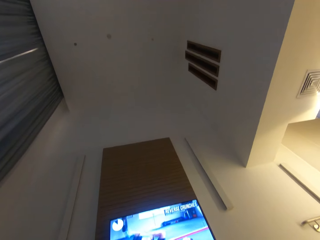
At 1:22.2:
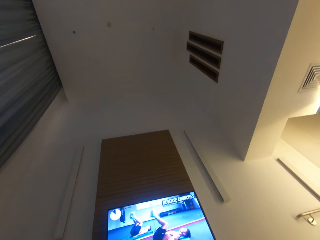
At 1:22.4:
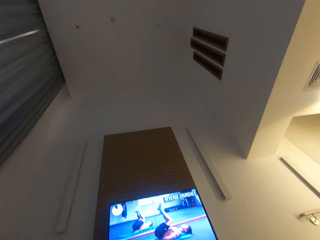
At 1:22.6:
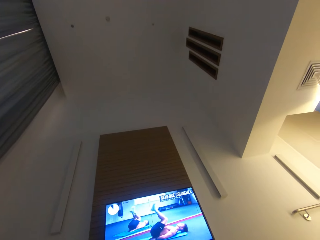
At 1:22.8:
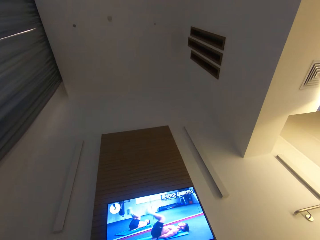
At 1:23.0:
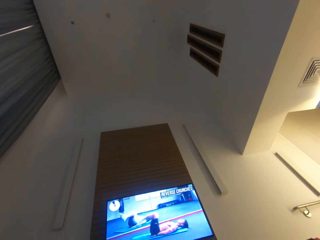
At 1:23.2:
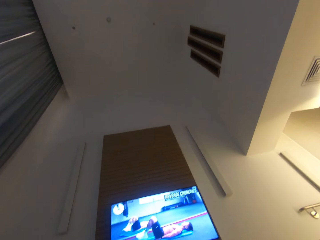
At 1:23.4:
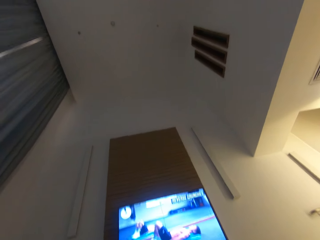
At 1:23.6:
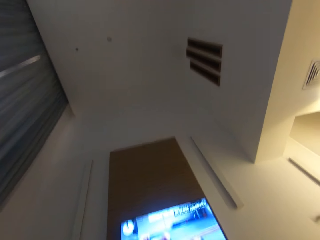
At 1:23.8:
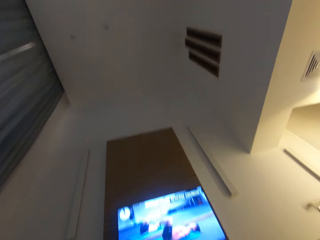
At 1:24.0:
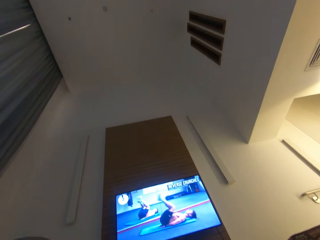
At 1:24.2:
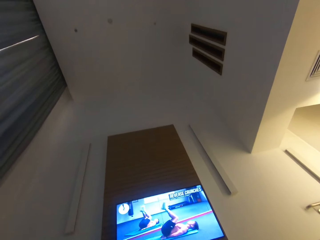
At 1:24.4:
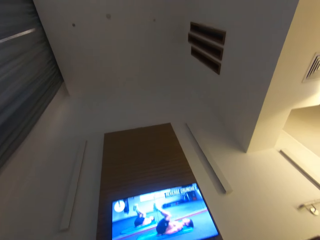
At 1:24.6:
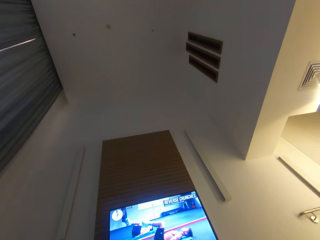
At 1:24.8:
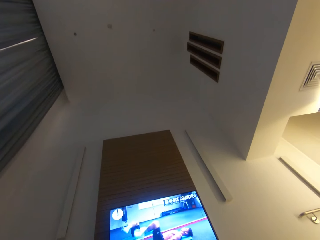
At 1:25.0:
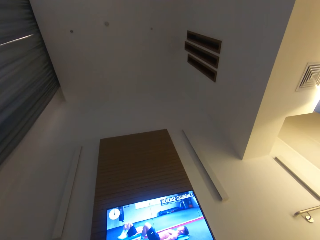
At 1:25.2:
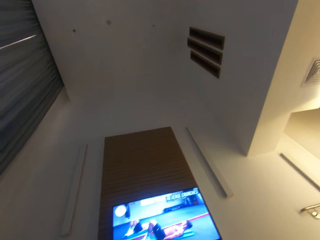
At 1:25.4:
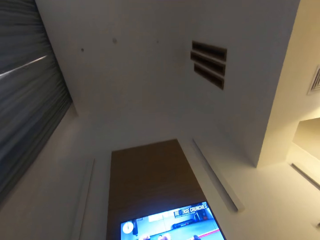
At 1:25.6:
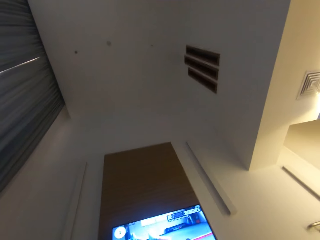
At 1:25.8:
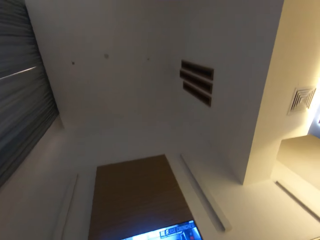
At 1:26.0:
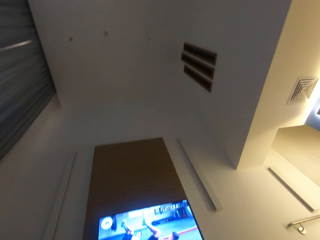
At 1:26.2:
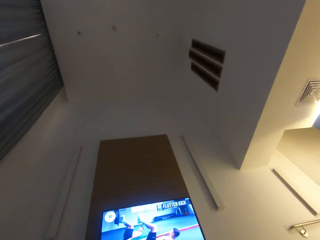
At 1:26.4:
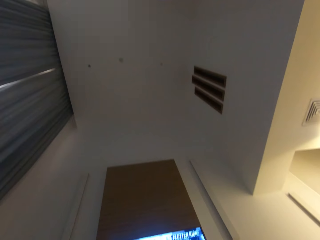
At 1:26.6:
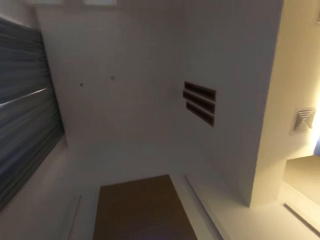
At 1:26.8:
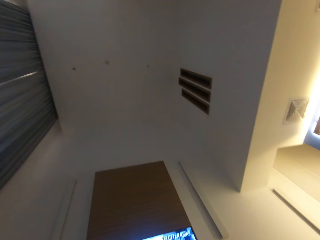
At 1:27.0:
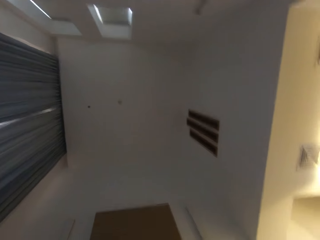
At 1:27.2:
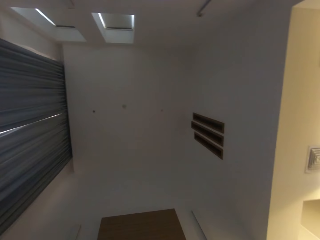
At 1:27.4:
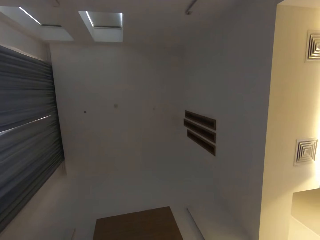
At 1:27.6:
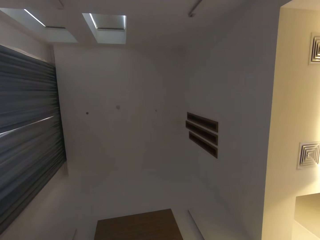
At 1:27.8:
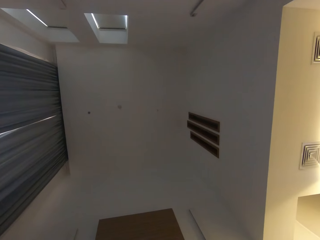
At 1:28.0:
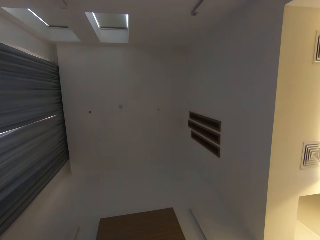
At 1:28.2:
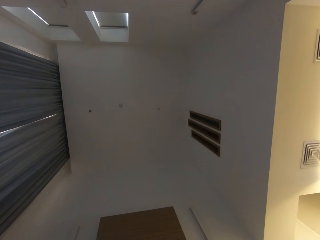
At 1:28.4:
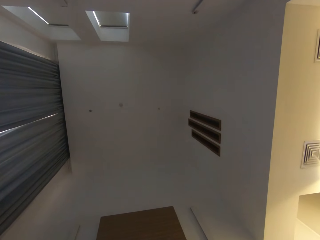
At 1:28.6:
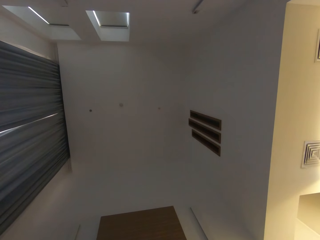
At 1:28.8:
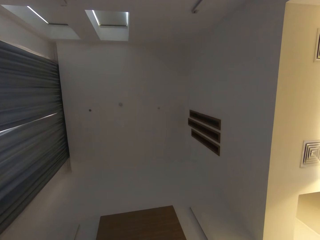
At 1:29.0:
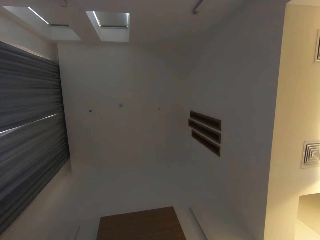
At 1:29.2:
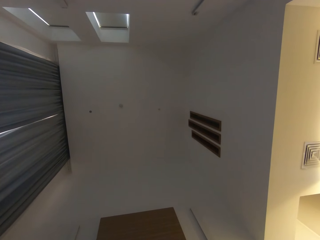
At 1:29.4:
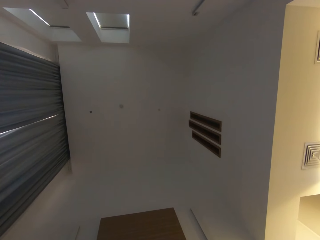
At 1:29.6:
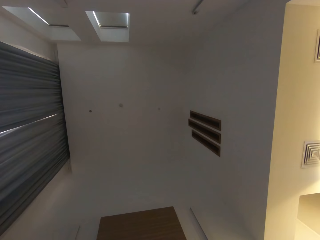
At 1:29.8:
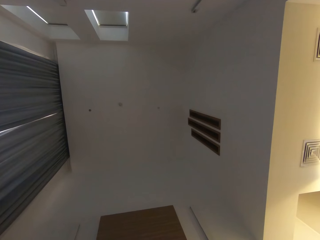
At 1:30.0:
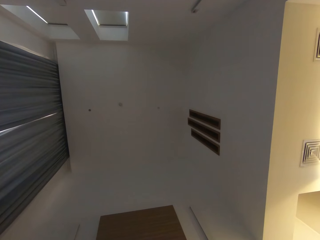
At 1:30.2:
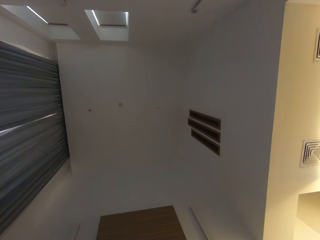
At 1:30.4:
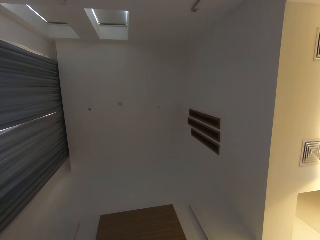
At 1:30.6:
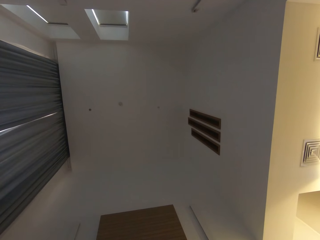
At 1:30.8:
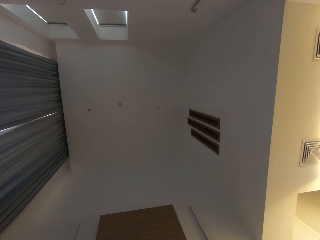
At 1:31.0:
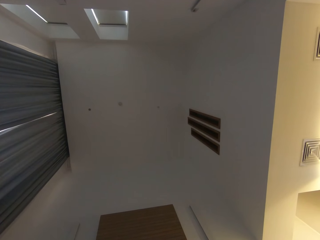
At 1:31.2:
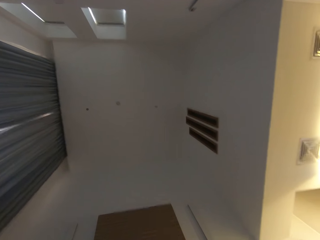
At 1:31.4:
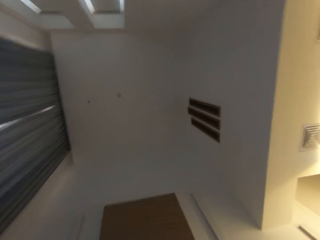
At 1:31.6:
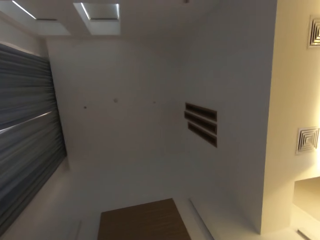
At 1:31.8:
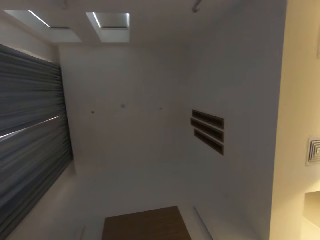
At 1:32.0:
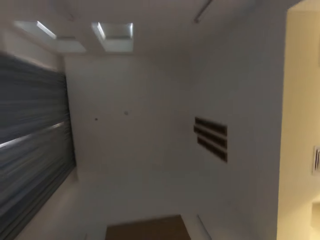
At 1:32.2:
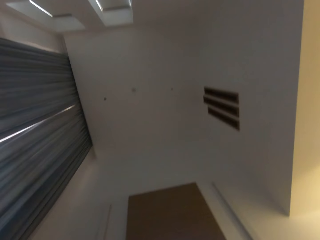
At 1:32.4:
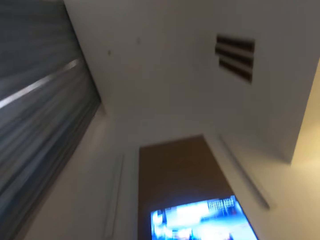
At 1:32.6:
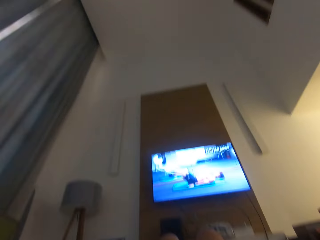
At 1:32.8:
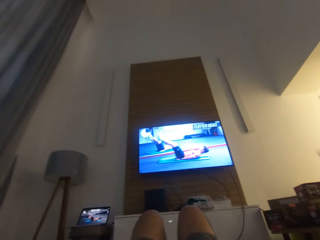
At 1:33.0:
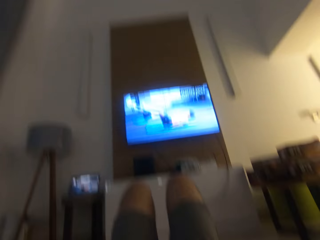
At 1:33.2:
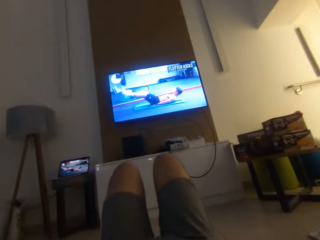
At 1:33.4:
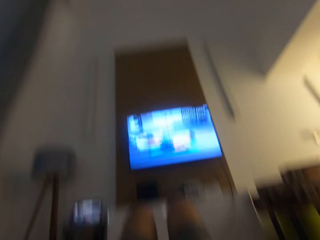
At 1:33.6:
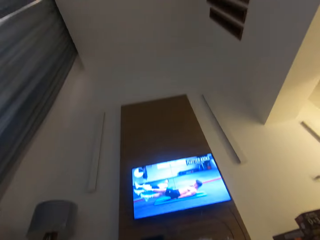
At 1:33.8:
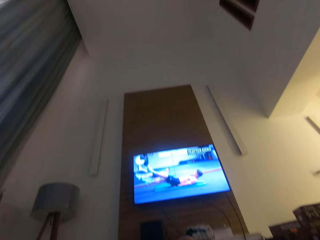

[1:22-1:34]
The camera wearer does something.

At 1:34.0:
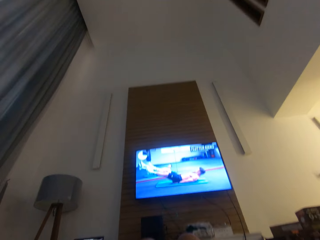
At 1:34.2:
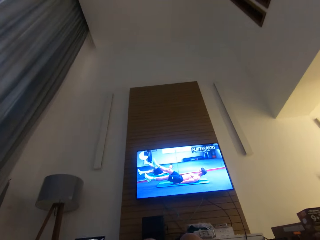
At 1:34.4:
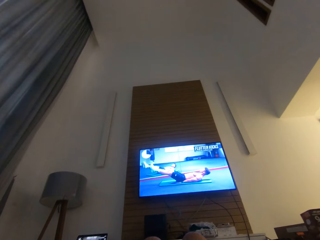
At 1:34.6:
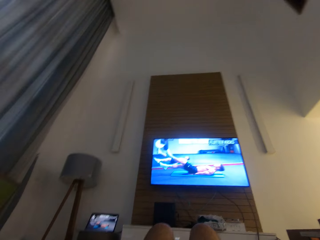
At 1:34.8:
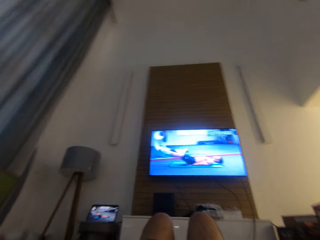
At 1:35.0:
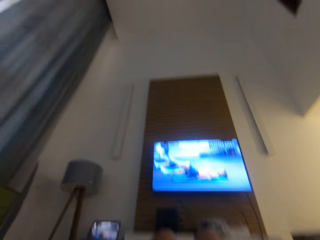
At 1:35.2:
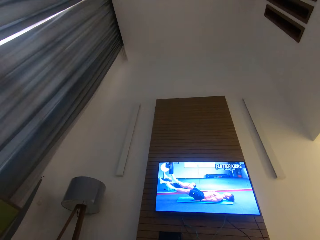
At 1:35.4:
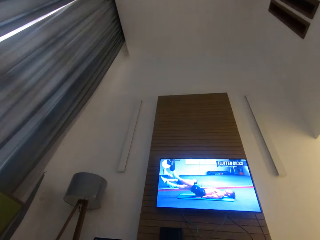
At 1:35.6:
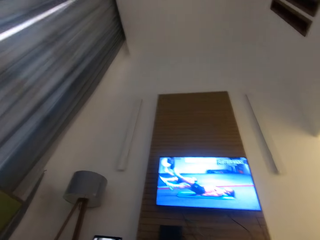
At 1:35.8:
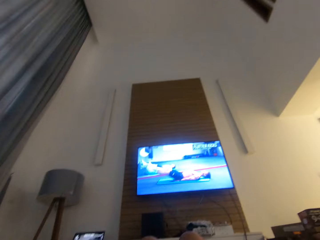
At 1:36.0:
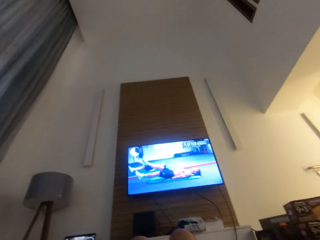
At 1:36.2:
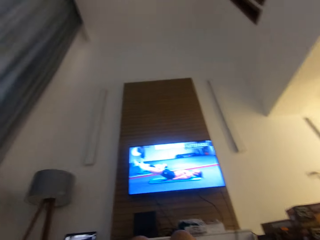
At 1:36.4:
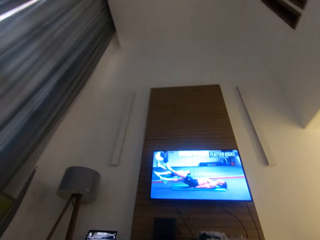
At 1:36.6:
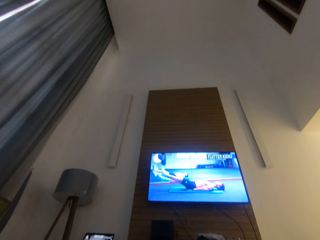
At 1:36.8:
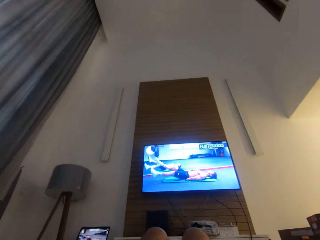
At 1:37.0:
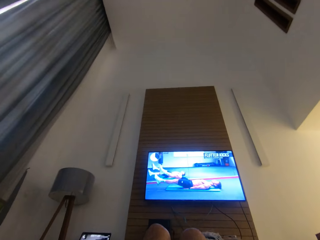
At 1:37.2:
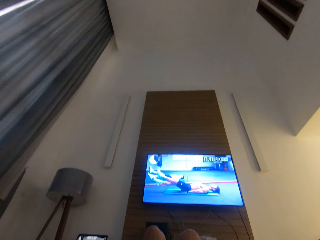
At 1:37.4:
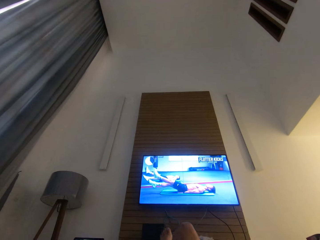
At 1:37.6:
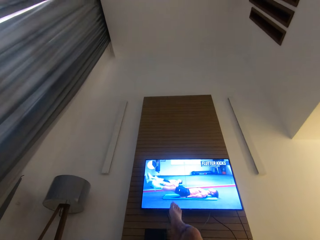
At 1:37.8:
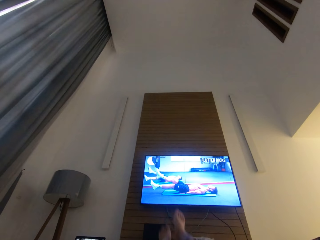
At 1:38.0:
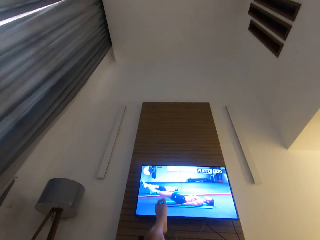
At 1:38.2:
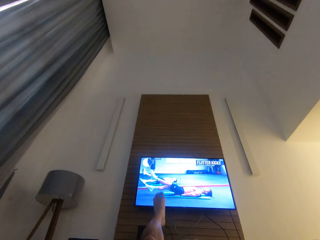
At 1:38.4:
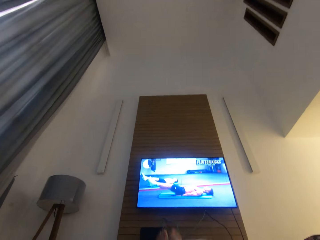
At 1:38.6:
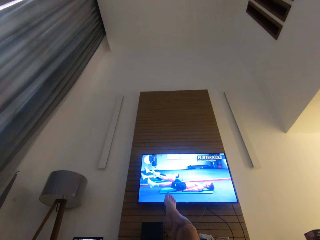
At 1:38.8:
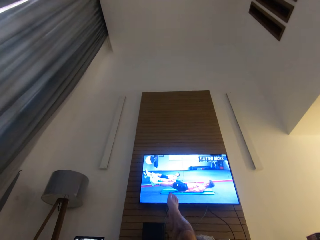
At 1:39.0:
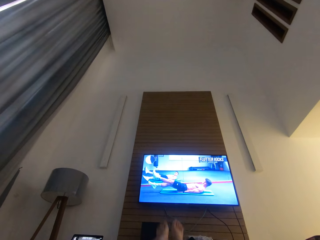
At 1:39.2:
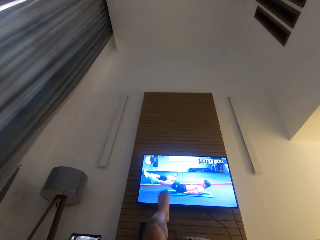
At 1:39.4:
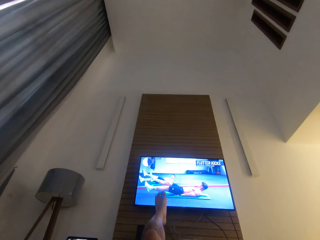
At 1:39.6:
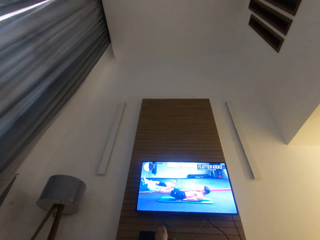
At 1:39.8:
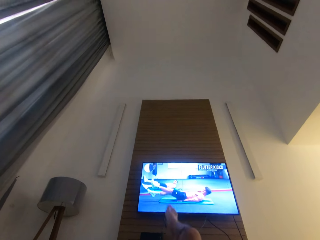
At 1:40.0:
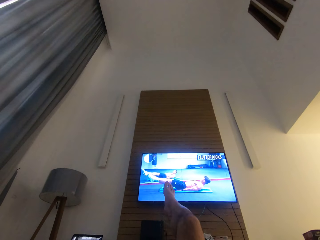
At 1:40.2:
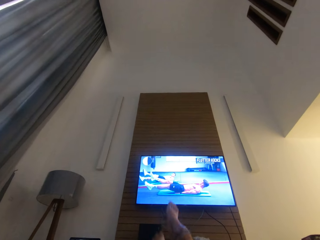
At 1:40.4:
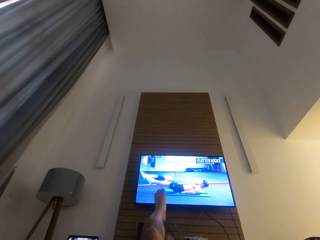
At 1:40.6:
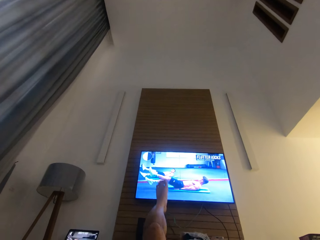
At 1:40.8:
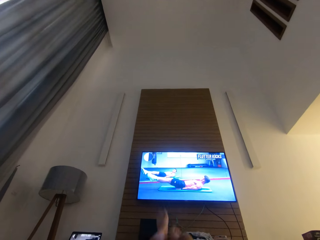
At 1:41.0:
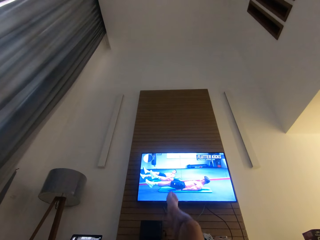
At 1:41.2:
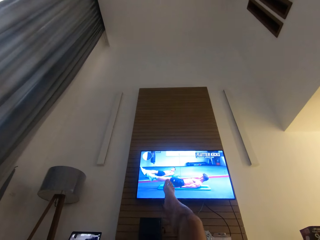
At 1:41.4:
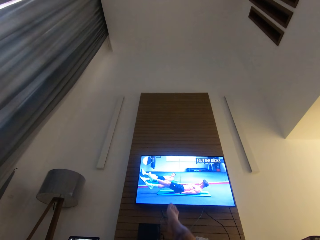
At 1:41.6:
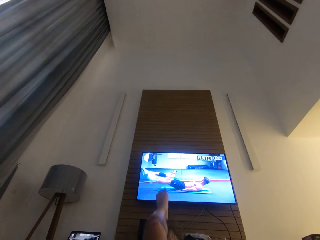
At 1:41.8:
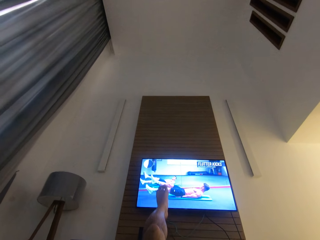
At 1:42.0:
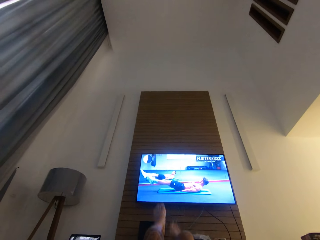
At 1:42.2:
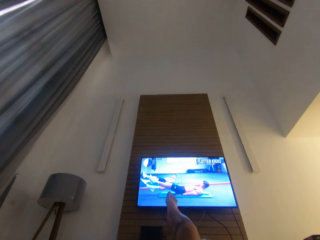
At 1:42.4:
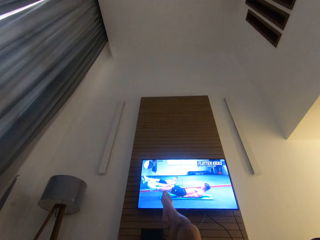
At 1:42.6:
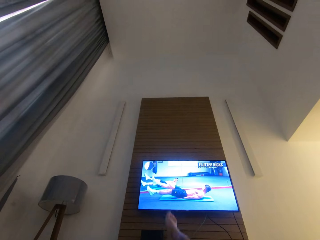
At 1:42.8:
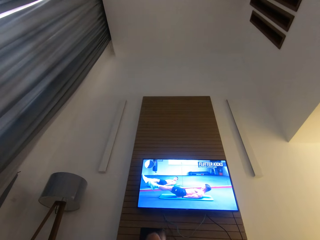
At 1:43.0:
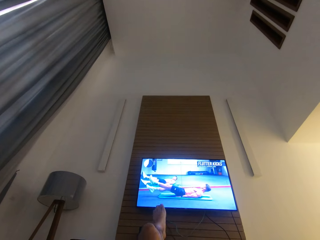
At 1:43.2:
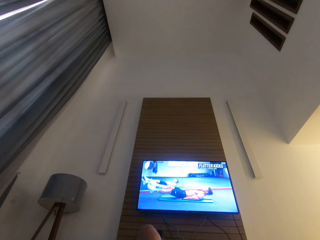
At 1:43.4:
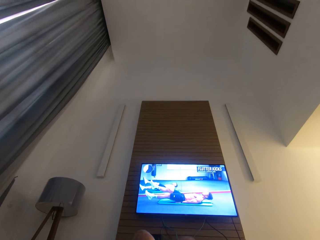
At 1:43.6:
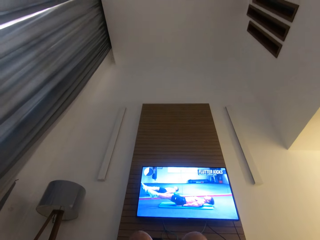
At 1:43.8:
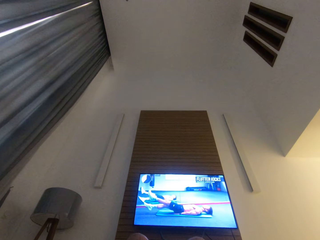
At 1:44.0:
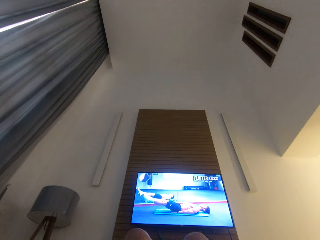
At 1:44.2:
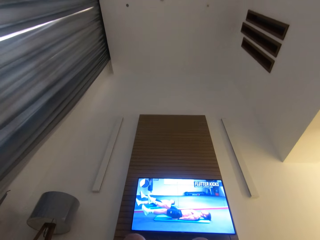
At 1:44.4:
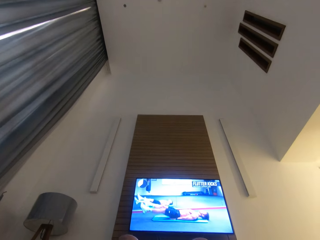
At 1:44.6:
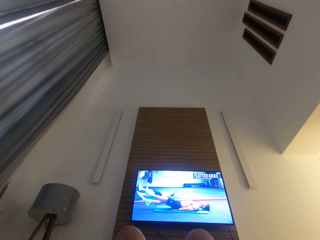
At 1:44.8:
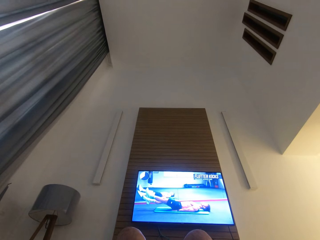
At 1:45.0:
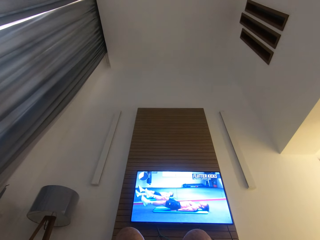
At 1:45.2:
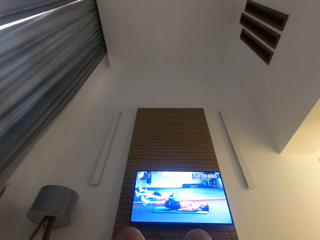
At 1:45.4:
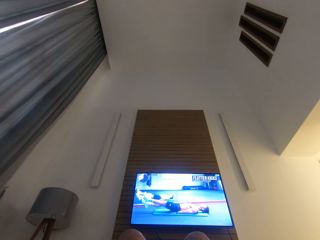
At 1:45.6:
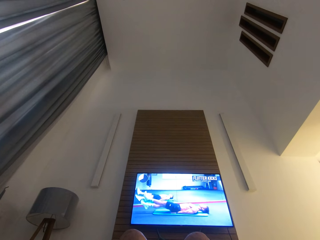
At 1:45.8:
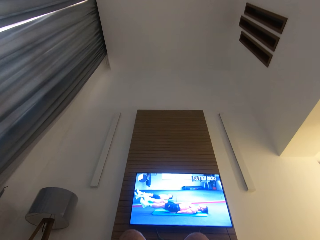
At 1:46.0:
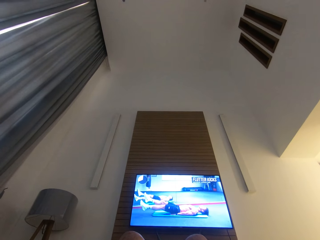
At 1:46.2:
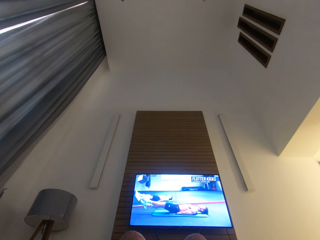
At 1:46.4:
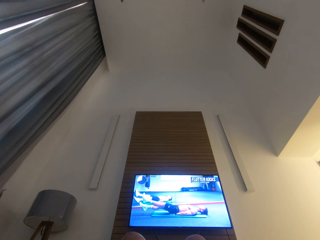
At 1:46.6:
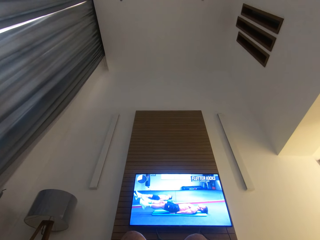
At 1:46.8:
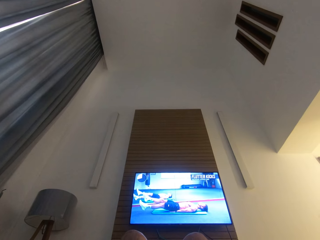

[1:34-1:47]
The camera wearer does the press ups. He moves his legs in an alternating motion. He pauses.
